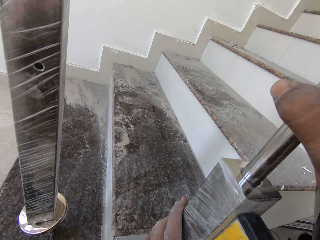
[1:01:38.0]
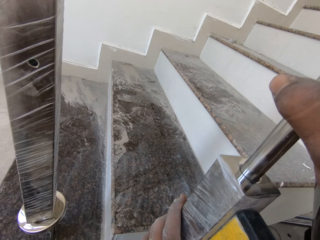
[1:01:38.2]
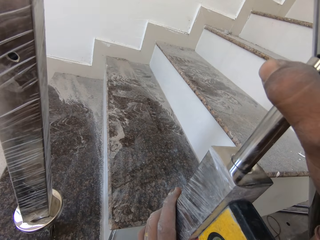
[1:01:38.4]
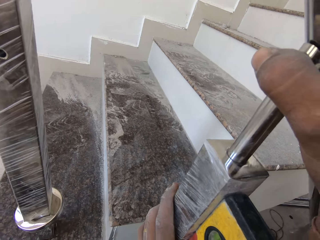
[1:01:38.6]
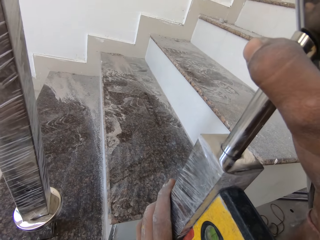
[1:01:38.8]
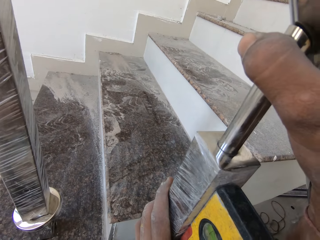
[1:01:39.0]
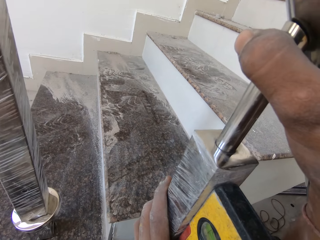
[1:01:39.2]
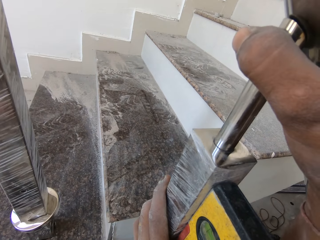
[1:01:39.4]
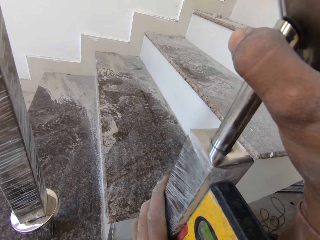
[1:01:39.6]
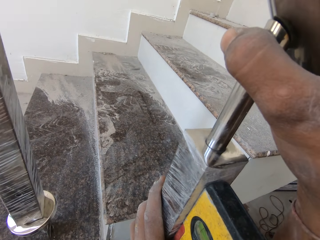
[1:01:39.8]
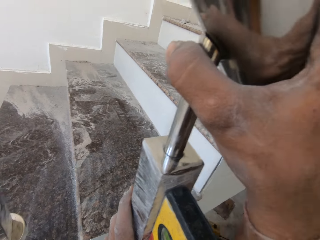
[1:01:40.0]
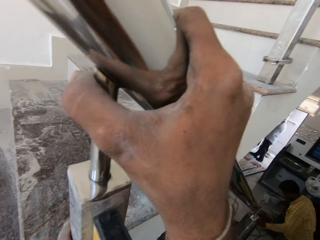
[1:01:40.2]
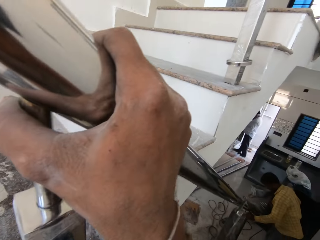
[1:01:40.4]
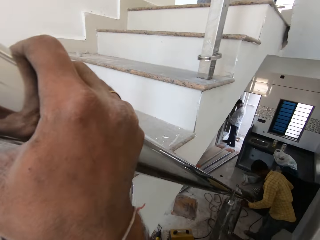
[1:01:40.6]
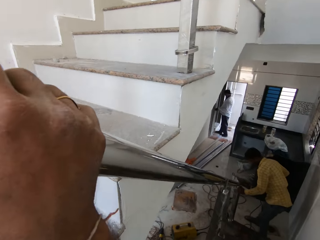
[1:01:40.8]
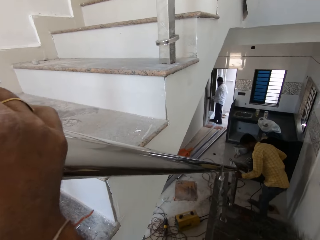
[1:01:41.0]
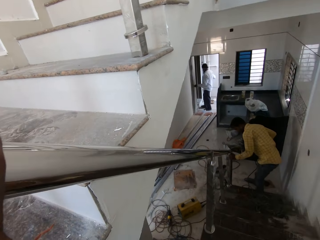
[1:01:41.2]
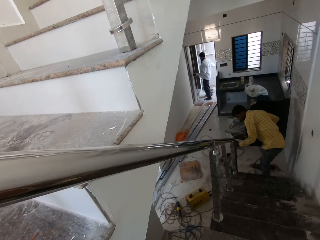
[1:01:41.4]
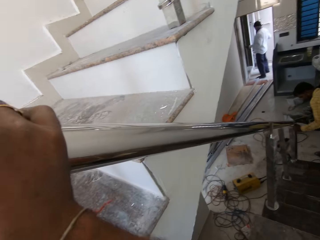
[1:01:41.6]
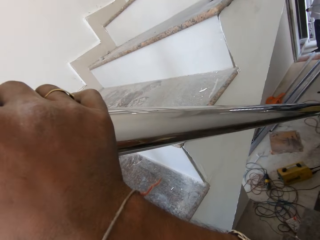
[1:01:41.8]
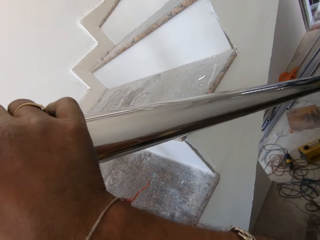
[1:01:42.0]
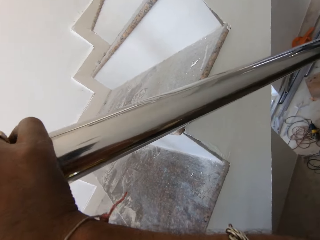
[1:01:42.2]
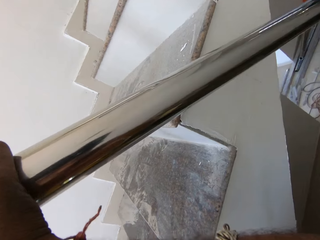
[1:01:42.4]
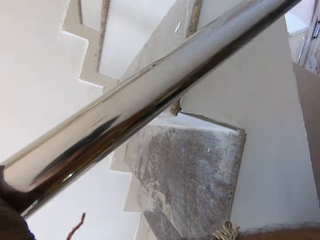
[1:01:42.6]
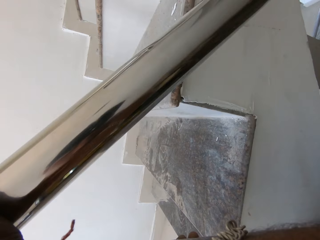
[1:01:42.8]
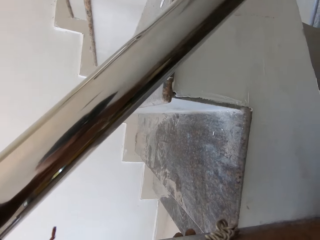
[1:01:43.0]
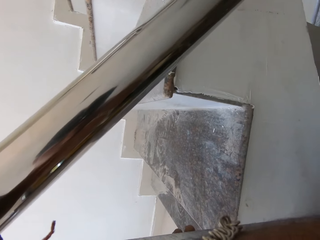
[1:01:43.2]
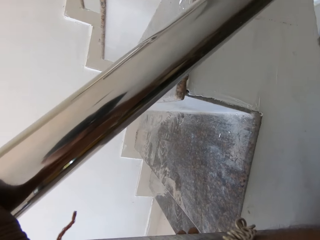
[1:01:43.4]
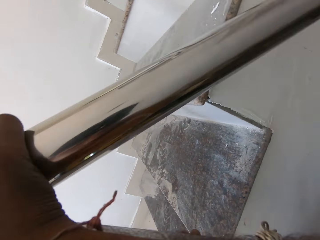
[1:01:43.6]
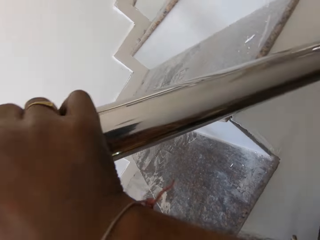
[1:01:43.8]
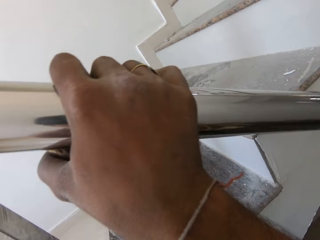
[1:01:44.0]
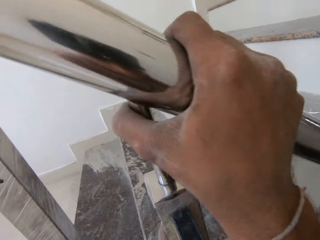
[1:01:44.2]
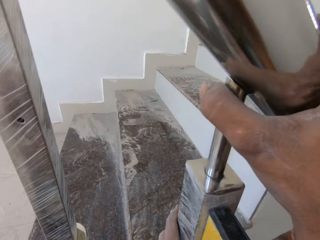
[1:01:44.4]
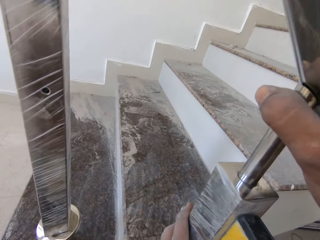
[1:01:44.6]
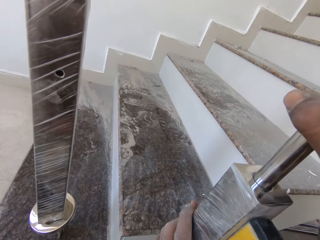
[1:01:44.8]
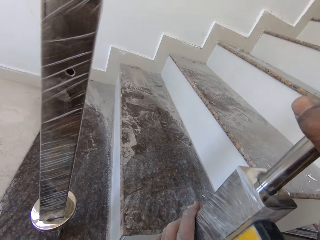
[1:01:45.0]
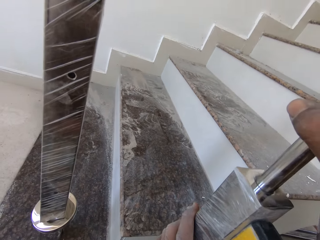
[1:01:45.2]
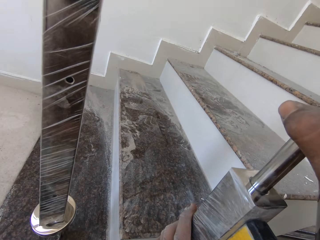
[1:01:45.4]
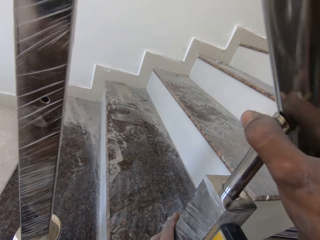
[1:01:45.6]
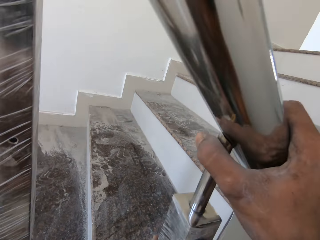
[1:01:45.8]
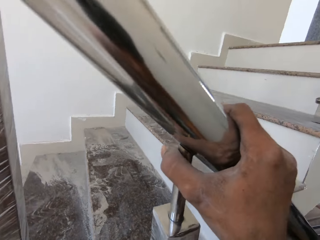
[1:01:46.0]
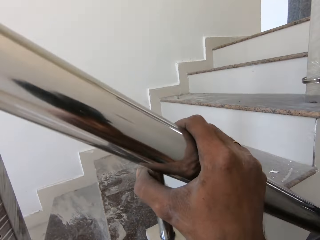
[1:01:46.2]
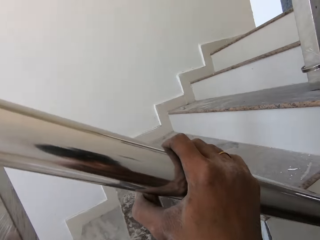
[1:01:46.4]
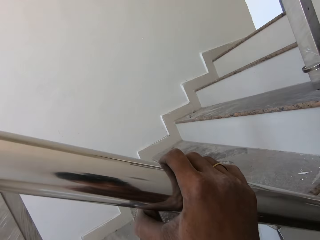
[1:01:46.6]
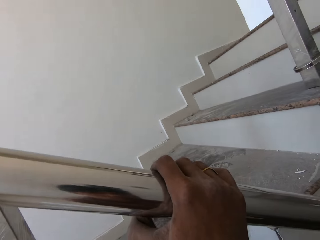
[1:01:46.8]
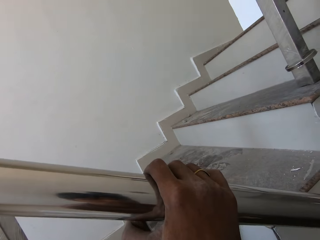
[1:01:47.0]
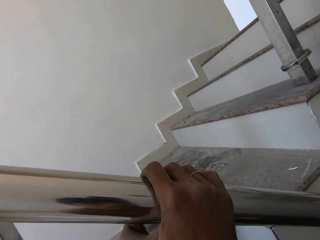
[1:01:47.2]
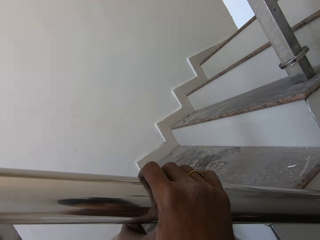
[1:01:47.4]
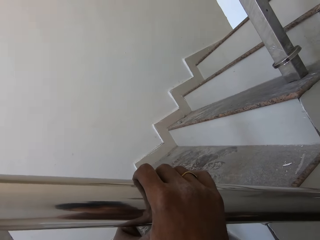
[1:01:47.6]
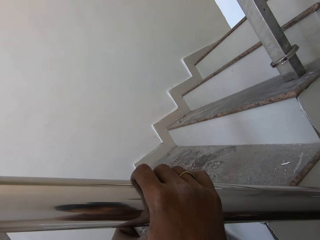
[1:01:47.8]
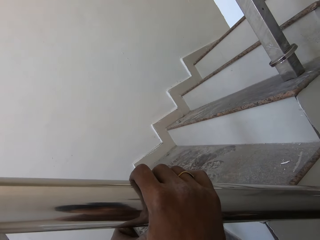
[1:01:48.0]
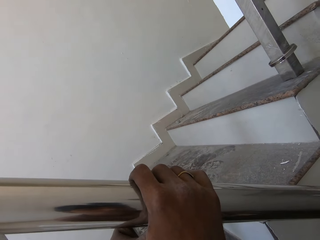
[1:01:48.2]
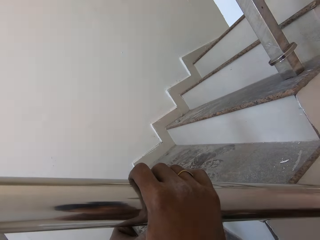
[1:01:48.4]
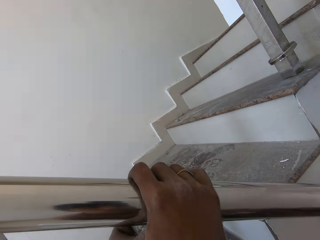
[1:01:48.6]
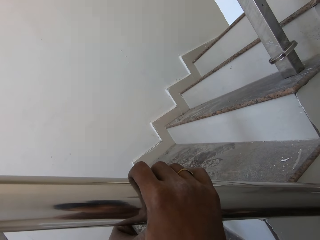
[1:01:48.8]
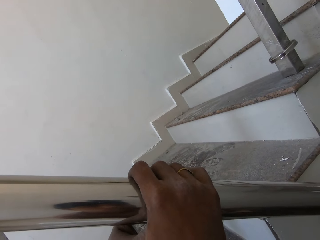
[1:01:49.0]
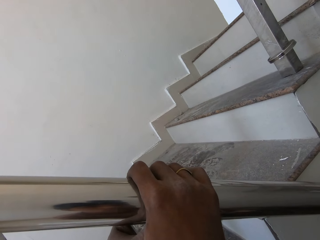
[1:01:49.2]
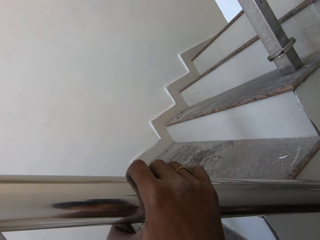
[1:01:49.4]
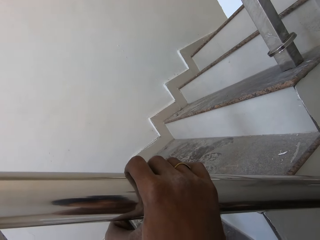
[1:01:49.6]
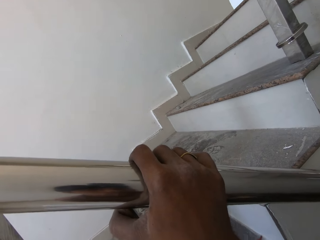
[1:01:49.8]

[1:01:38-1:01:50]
The camera wearer looks around. They hold the stairs grill rail.

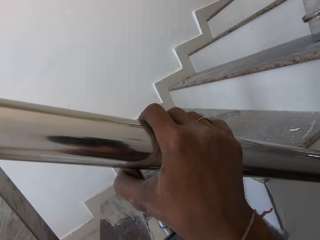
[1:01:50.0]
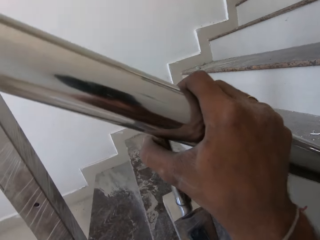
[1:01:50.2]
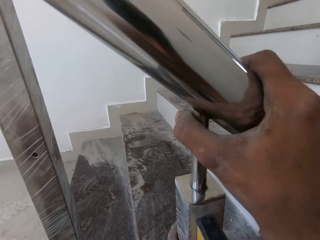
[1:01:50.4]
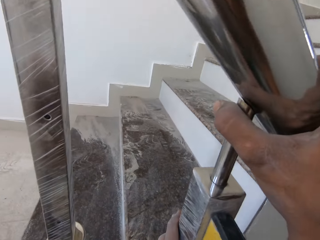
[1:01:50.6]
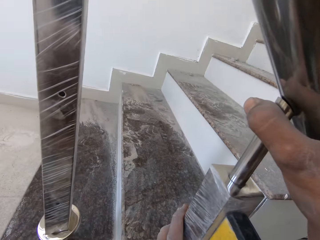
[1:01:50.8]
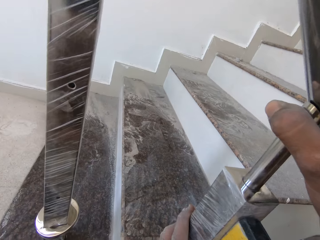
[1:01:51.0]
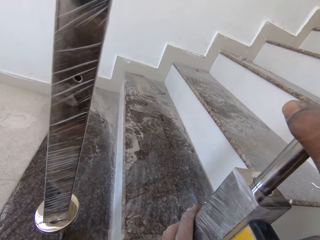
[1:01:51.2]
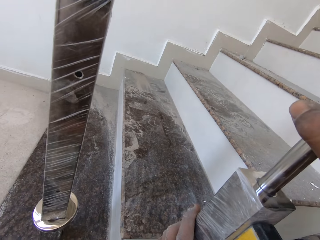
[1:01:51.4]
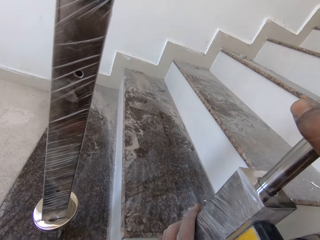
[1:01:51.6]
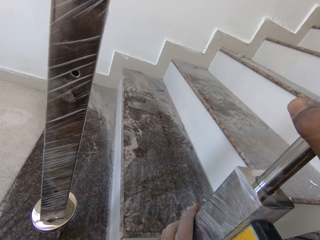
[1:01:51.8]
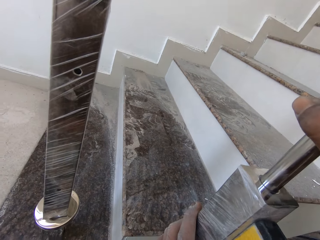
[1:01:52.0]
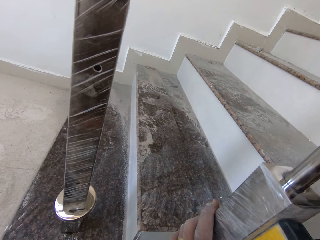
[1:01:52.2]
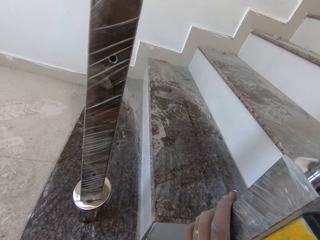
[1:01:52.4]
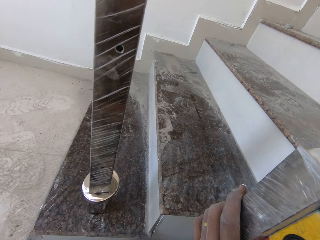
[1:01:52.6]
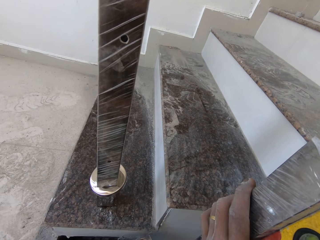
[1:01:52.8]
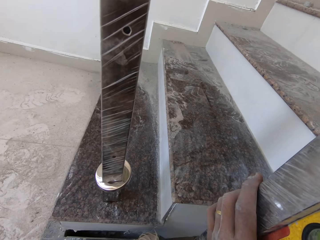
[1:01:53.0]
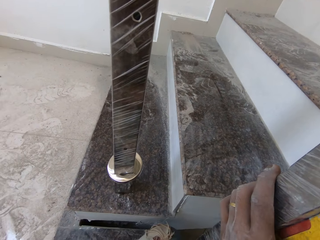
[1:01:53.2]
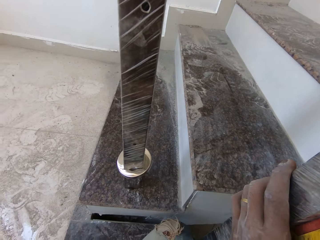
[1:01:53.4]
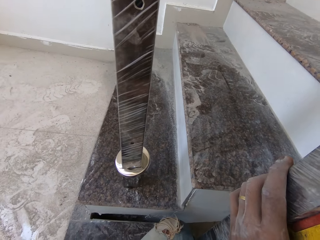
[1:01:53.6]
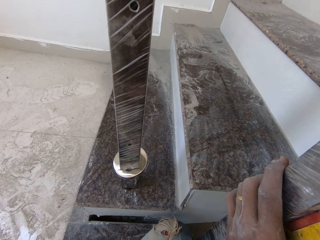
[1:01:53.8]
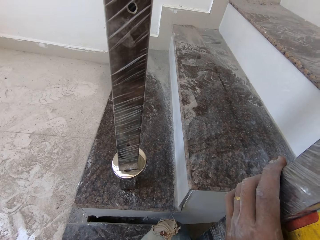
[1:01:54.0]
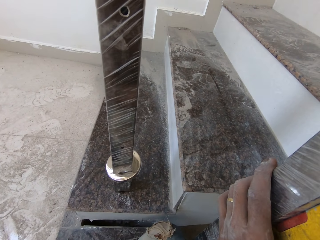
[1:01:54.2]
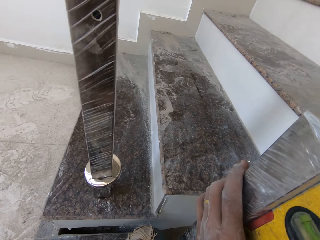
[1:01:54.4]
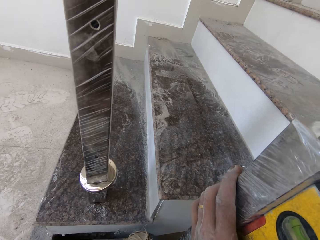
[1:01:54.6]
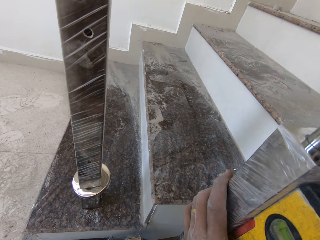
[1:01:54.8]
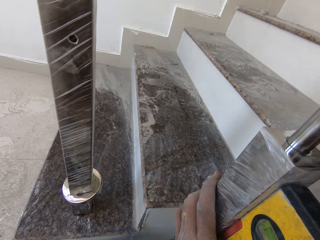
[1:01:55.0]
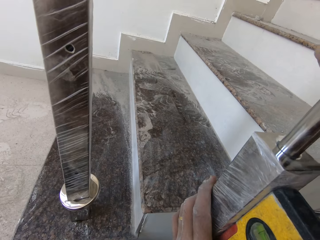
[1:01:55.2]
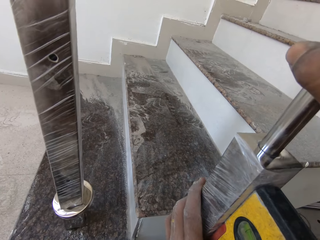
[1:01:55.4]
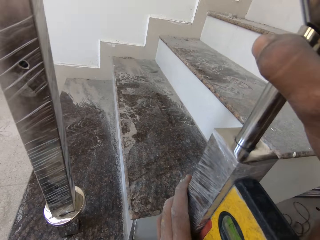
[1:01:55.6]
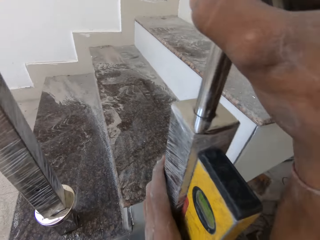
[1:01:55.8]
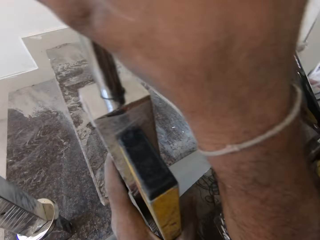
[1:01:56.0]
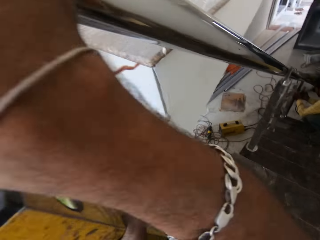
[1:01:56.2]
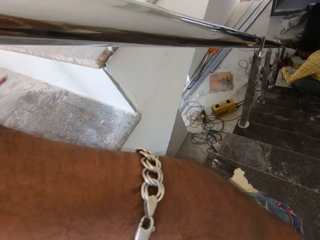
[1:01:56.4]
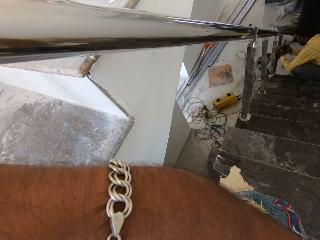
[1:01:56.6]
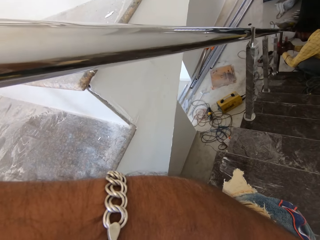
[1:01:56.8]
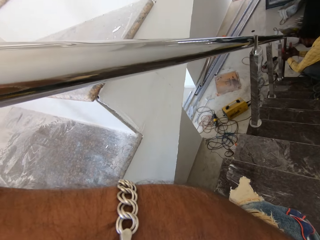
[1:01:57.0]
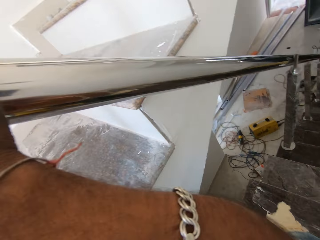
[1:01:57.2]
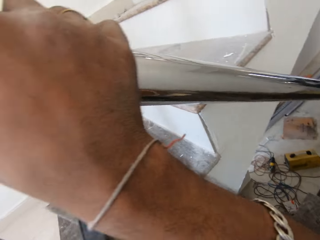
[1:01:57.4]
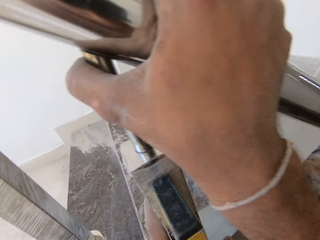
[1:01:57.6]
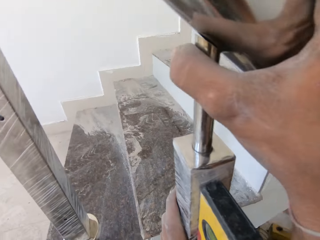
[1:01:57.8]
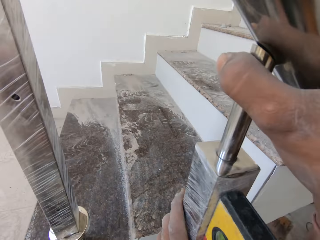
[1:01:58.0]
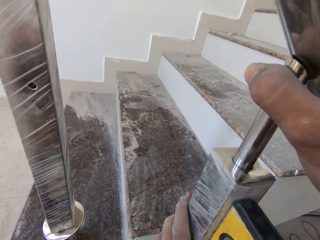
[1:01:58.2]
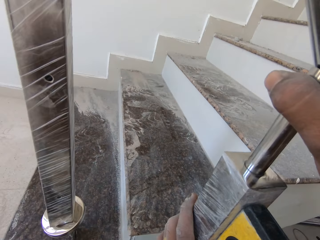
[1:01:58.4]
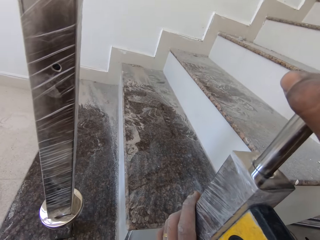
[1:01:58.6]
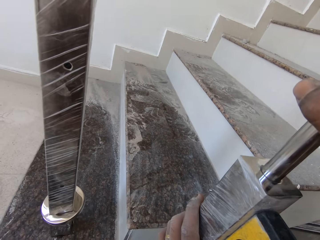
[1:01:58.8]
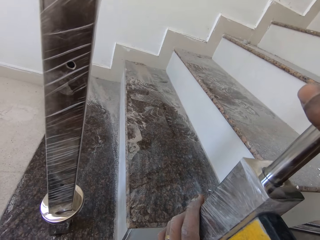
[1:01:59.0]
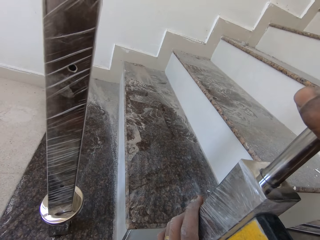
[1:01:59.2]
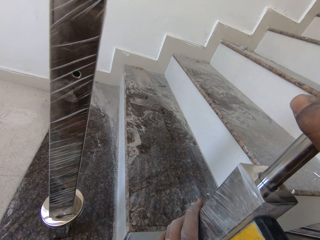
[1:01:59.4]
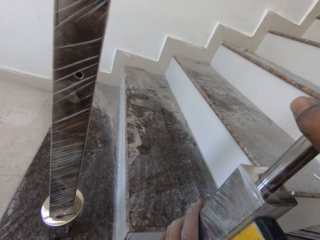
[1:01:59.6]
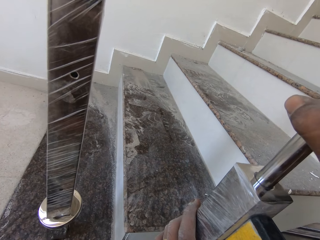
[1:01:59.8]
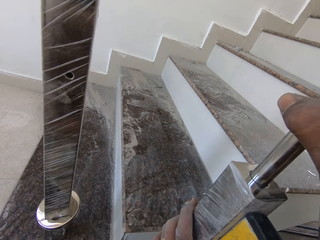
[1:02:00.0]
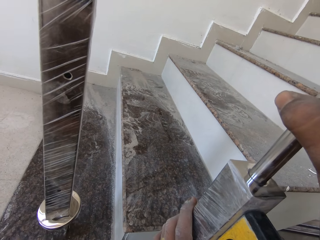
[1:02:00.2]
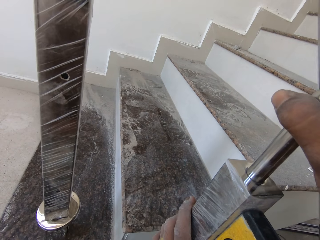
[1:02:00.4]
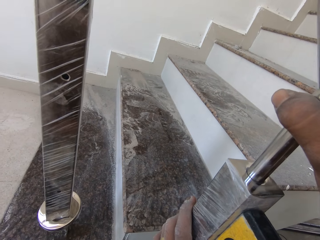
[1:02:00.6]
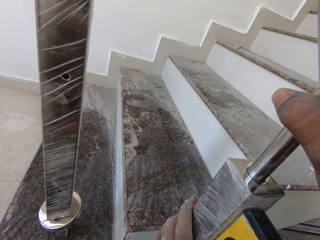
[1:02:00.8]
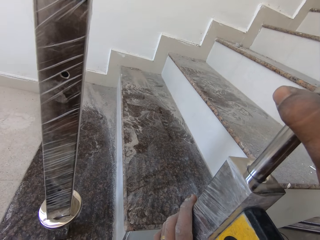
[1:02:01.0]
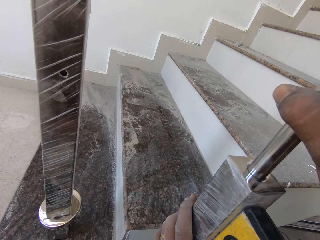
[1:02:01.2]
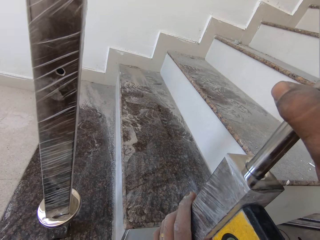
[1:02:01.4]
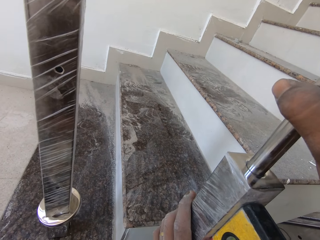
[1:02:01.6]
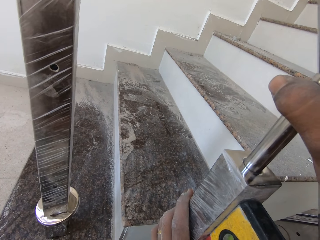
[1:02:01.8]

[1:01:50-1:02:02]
The camera wearer uses a spirit level on the rail support. The man holds the steel spindle with both hands.
